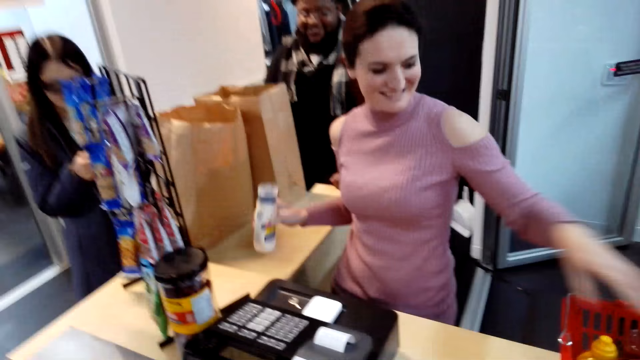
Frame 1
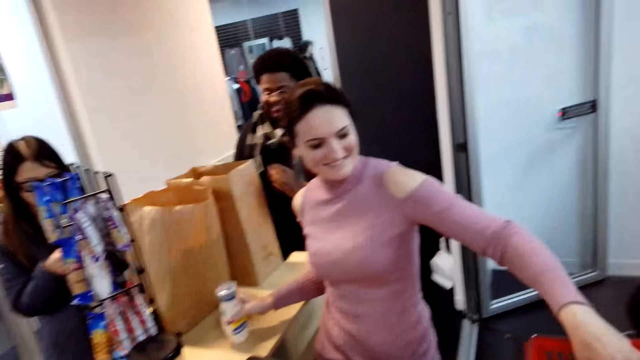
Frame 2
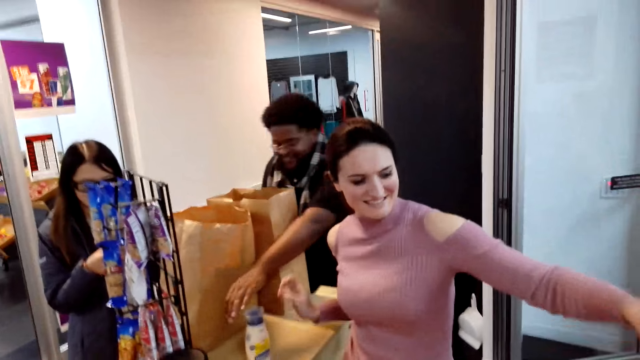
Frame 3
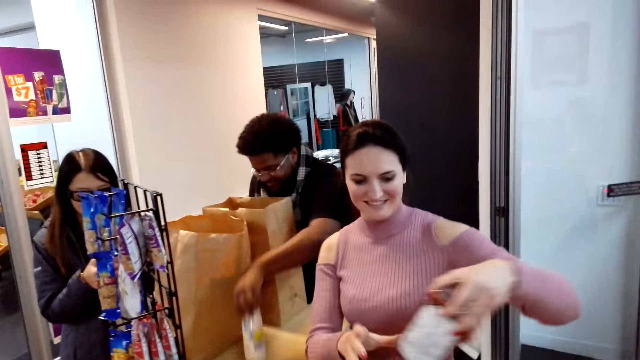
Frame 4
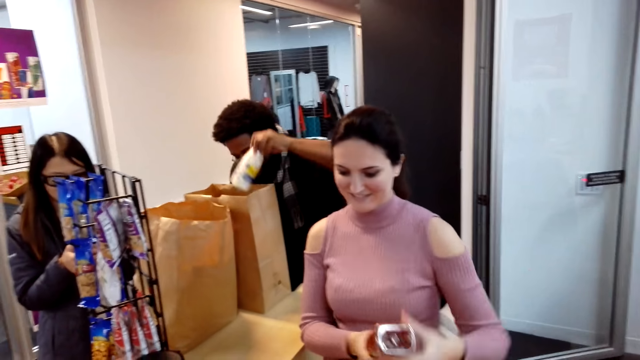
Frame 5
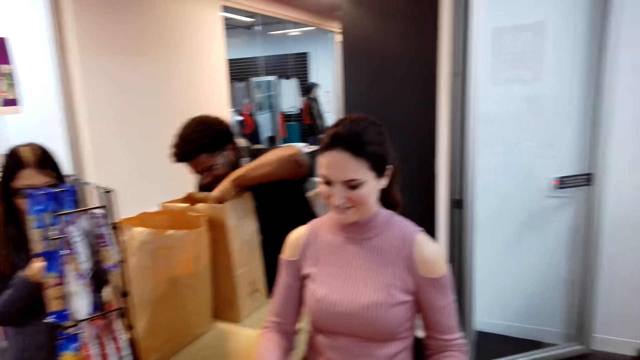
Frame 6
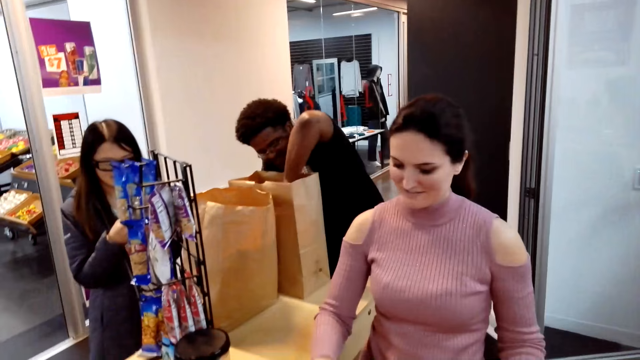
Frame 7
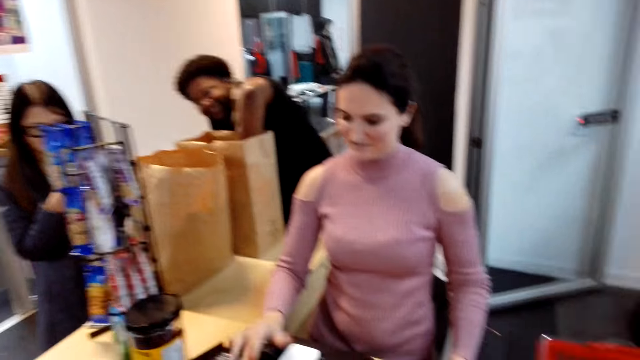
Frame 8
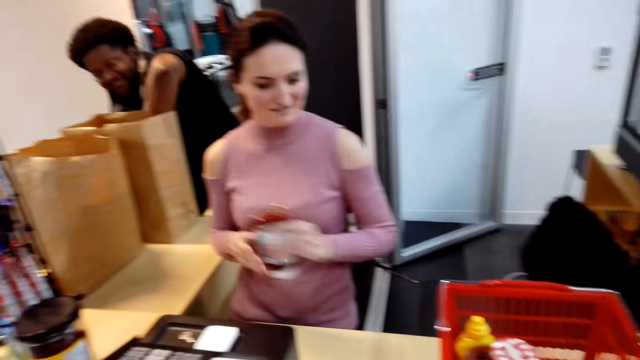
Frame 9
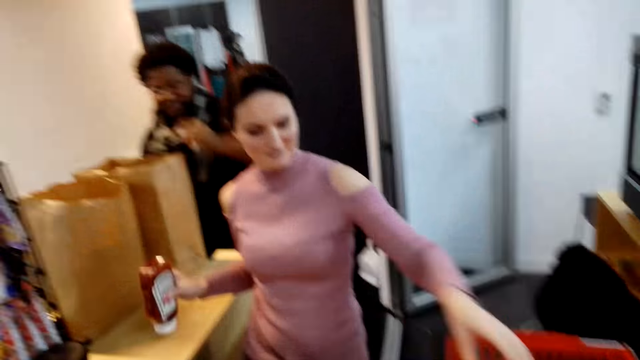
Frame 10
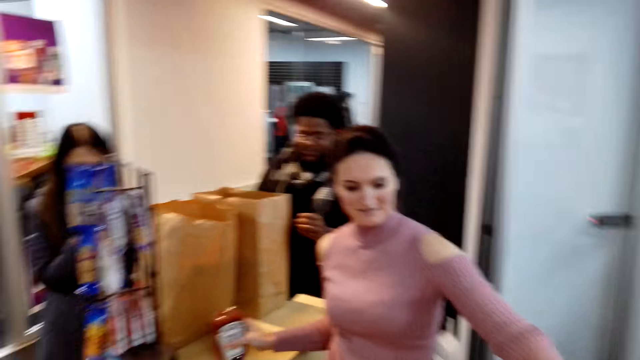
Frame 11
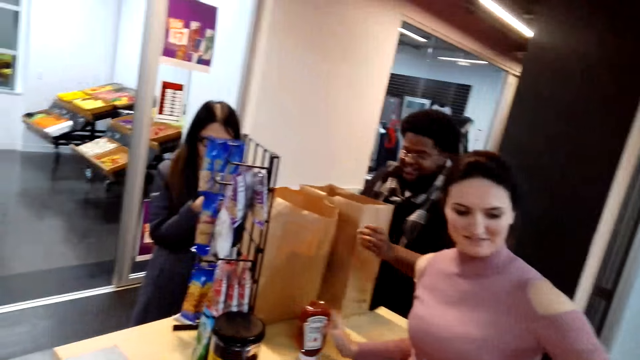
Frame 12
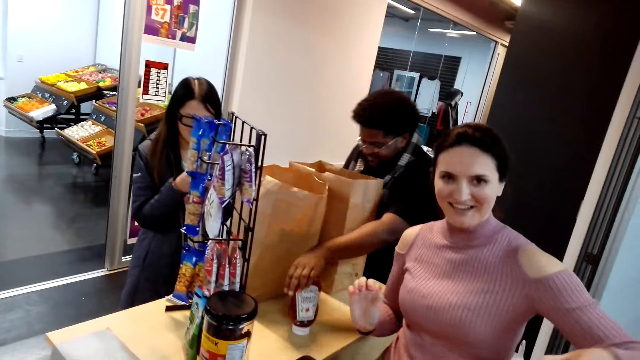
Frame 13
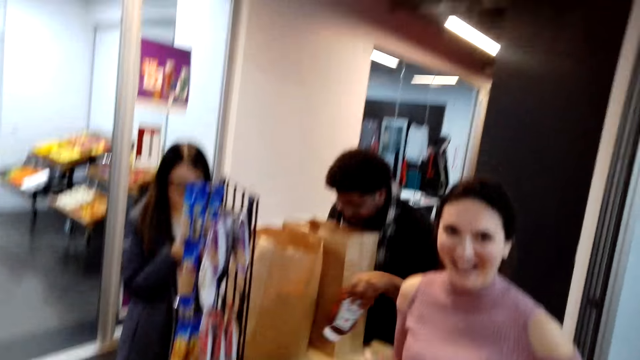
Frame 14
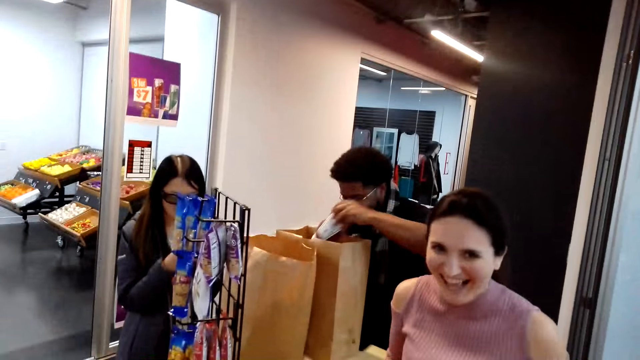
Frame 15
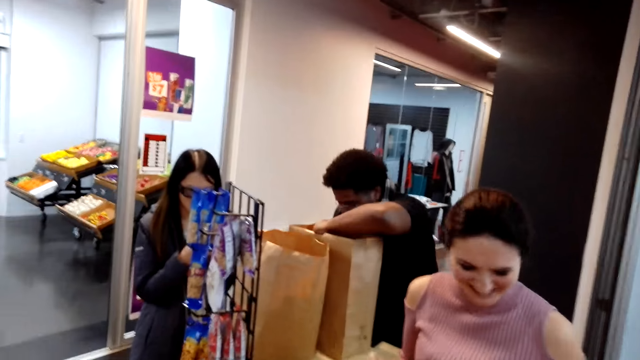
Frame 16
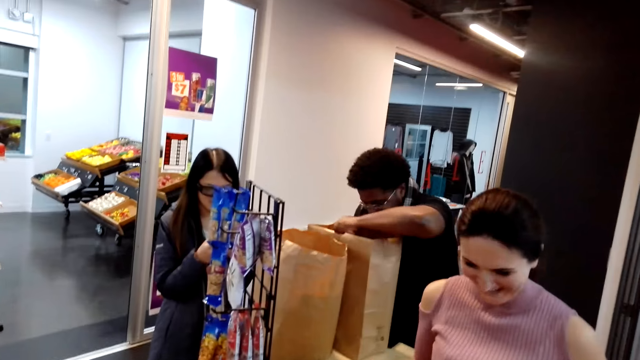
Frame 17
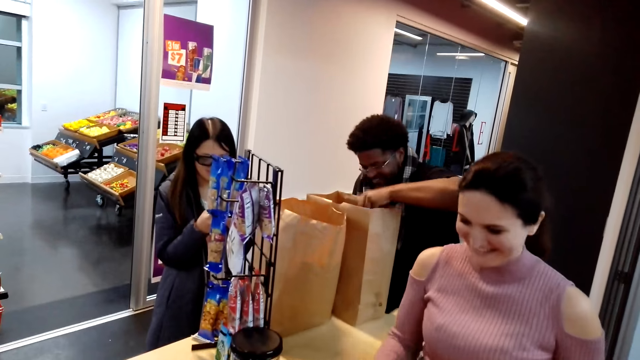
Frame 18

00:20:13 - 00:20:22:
A woman holds an item in her other hand. She places the item on the counter and picks up an item in the shopping basket. A man picks up an item on the counter. The man places the item in the shopping bag. The woman operates the machine. The woman holds an item in her other hand. She places the item on the counter. The man speaks to the camera wearer. The man picks up an item on the counter. The man places the item in the shopping bag.

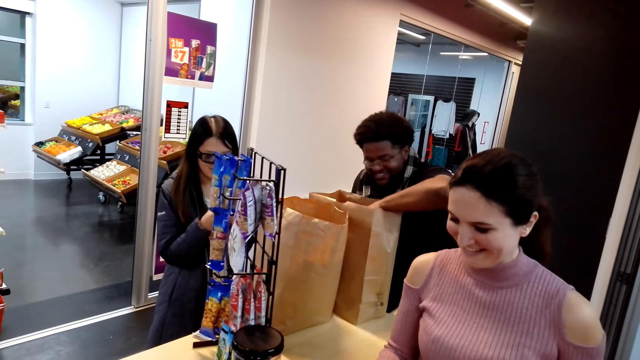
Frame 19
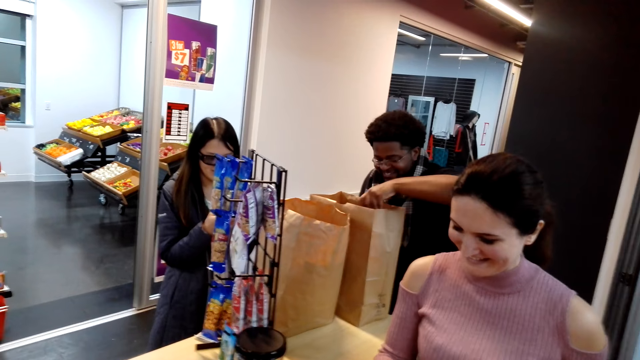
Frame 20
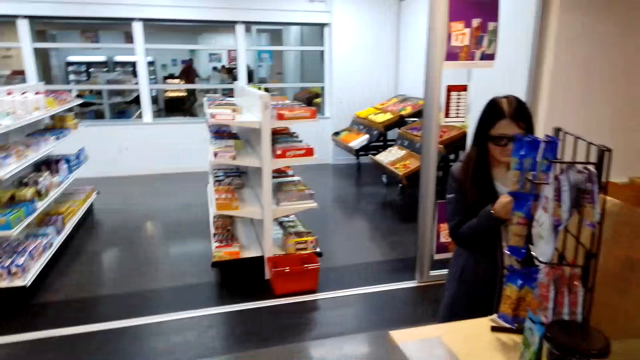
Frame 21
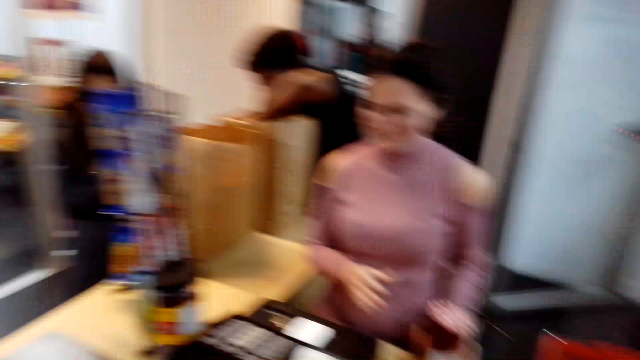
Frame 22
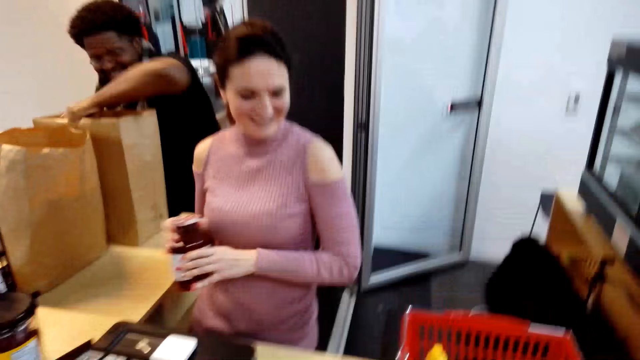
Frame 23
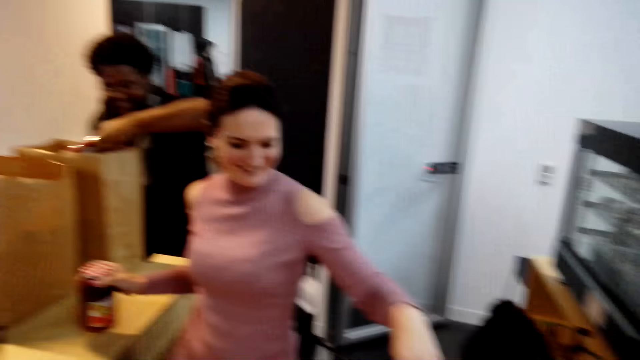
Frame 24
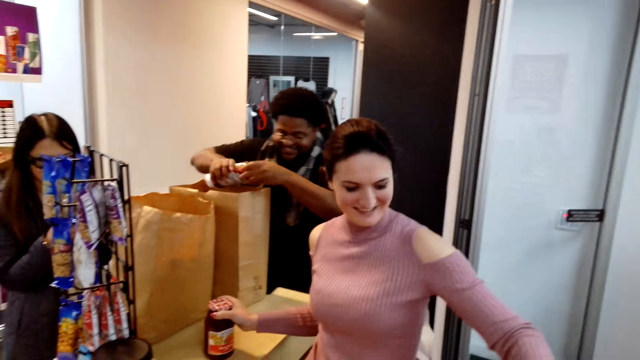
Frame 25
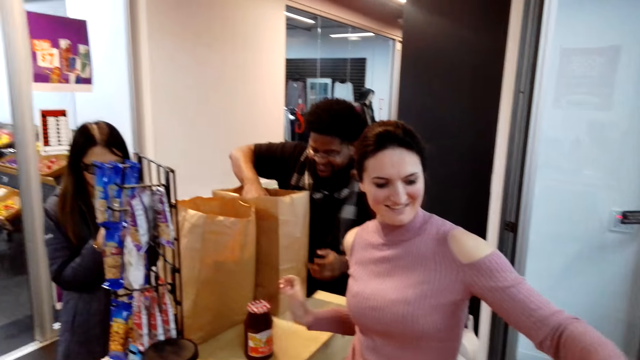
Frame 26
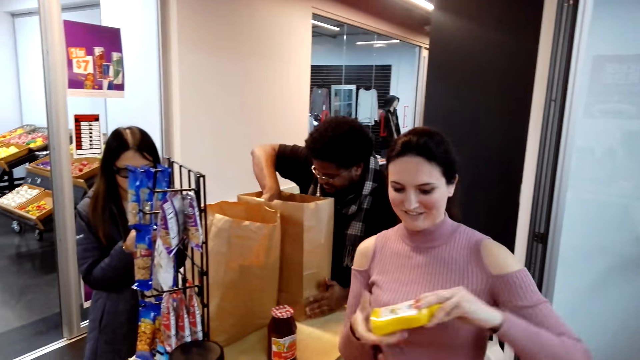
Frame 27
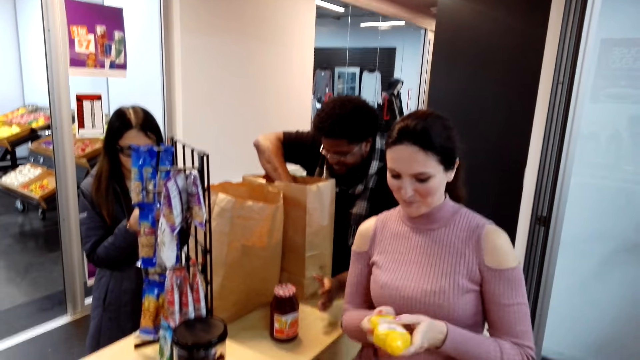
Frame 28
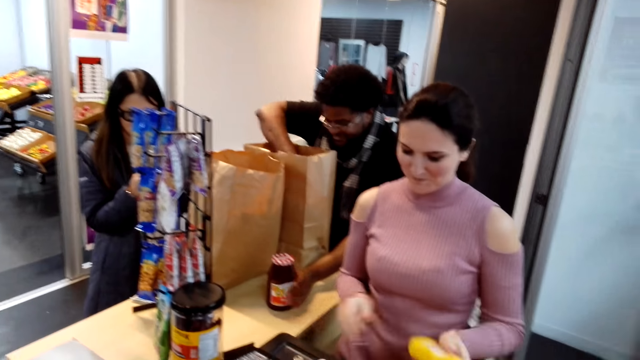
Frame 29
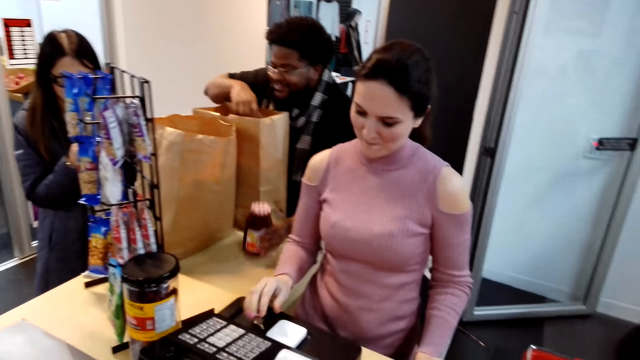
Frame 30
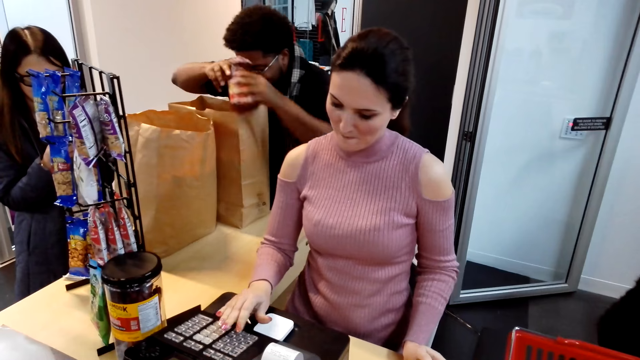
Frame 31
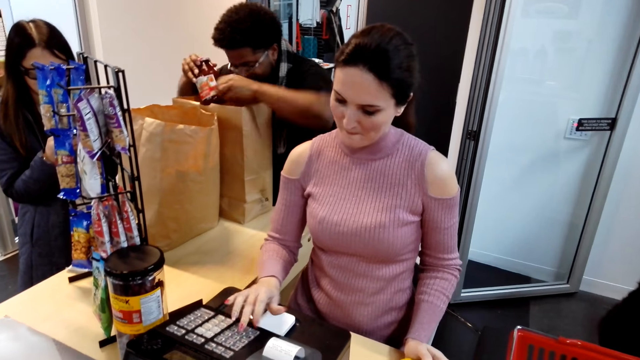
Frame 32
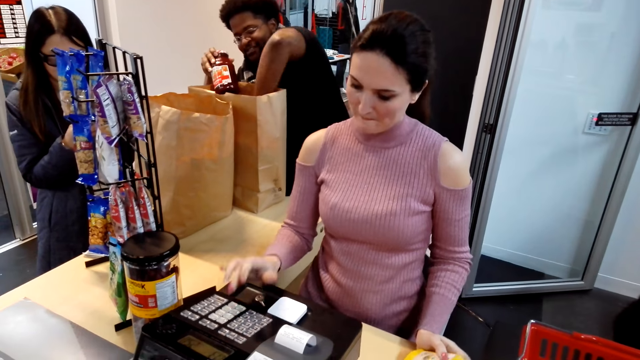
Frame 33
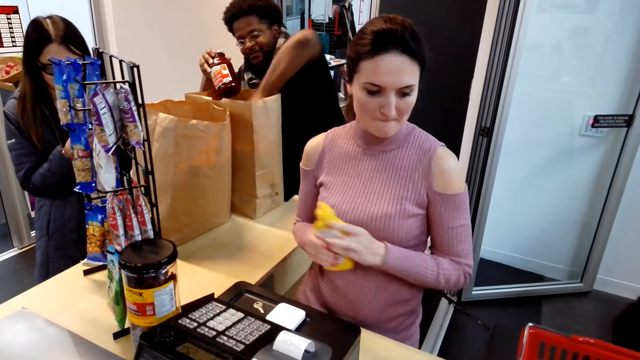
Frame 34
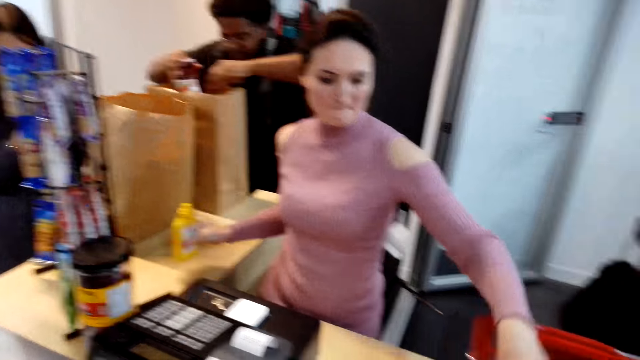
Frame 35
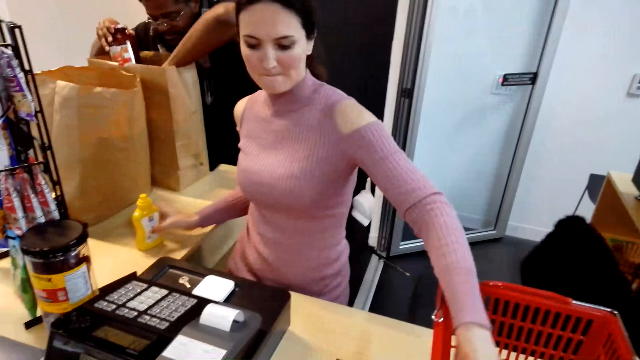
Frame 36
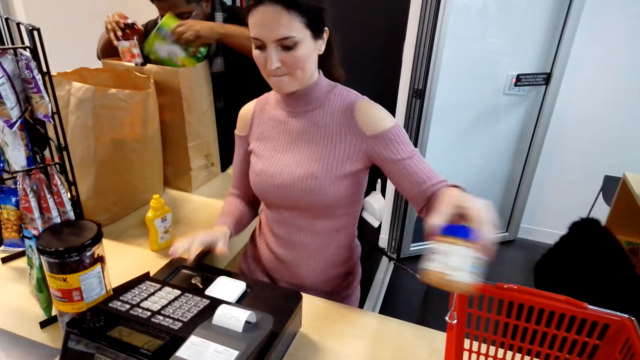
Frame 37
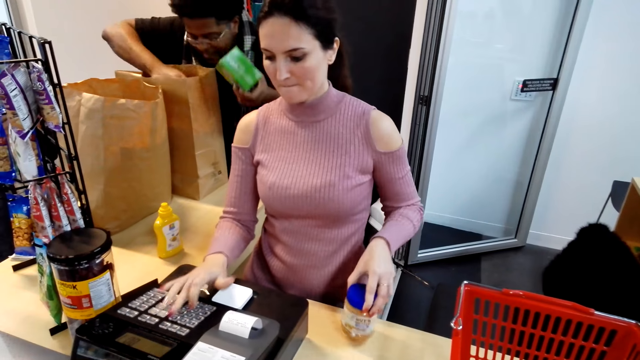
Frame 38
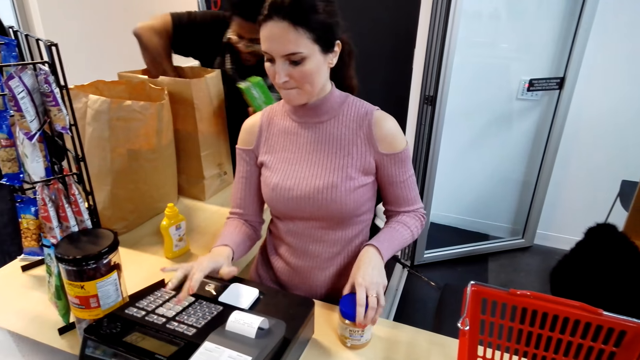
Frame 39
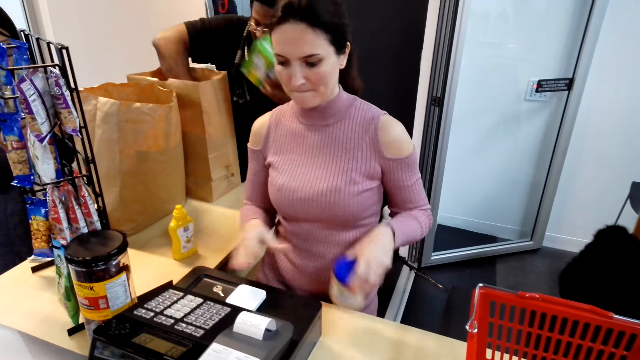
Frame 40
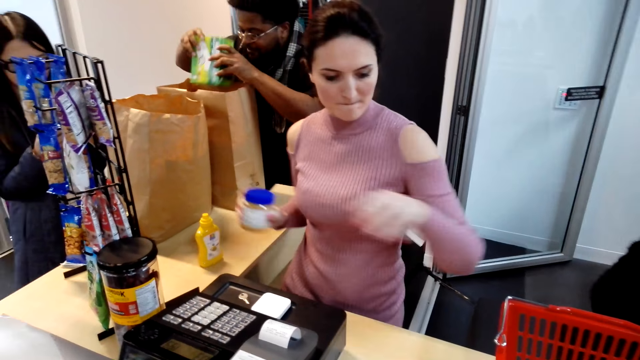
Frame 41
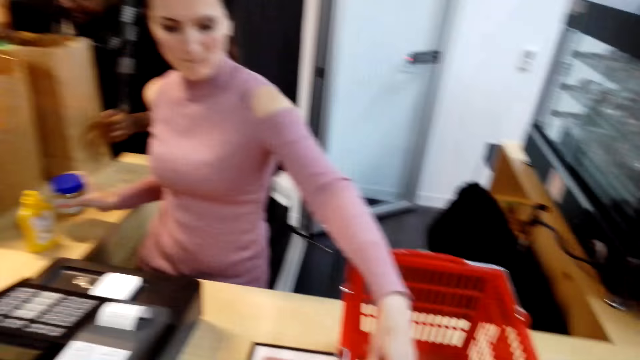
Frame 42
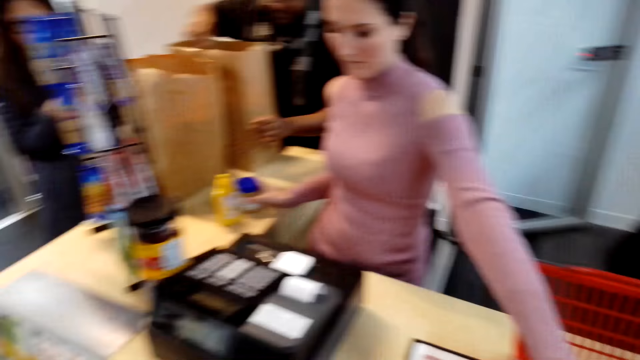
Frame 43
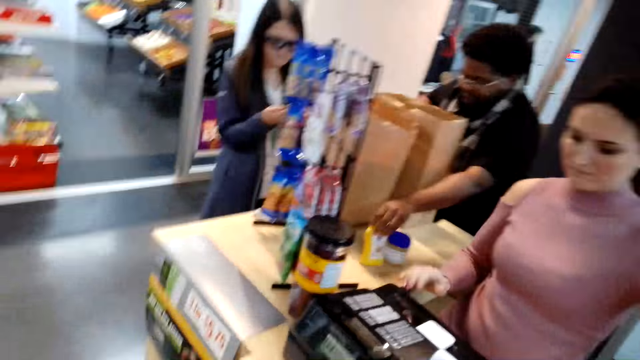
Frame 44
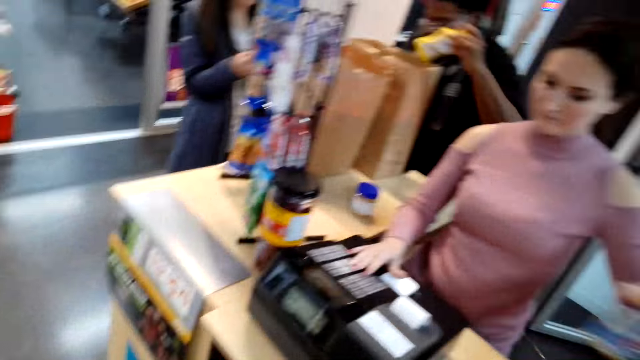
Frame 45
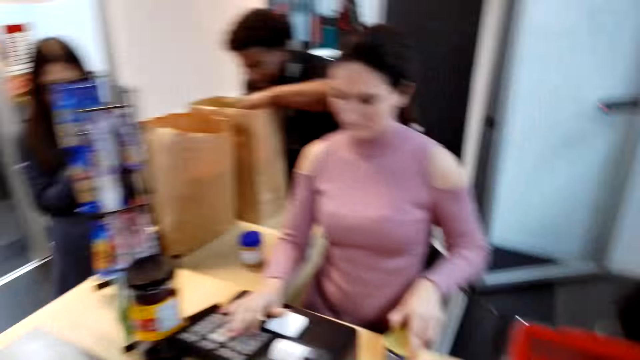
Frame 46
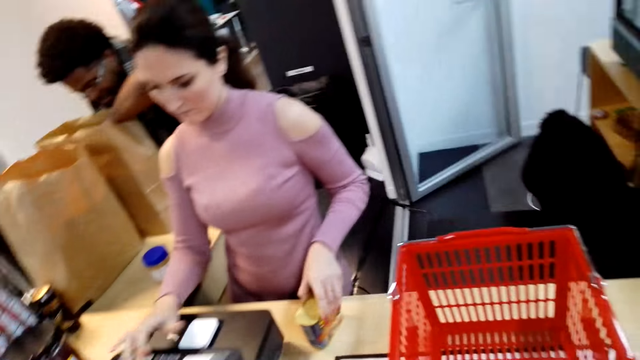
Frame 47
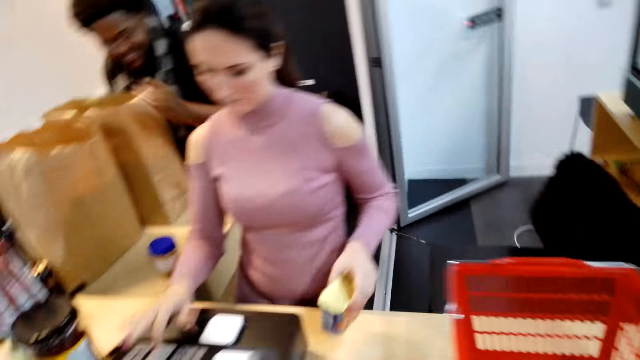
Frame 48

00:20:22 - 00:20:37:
A woman operates the machine. She holds an item in her other hand, places the item on the counter and picks up an item in the shopping basket. A man picks up an item on the counter. The woman operates the machine. The man places the item in the shopping bag. The woman holds an item in her other hand, places the item on the counter, picks up an item in the shopping basket and operates the machine. The man arranges the items in the shopping bag. The woman holds an item in her other hand. She places the item on the counter. The man picks up an item on the counter. The woman operates the machine. The man places the item in the shopping bag.
